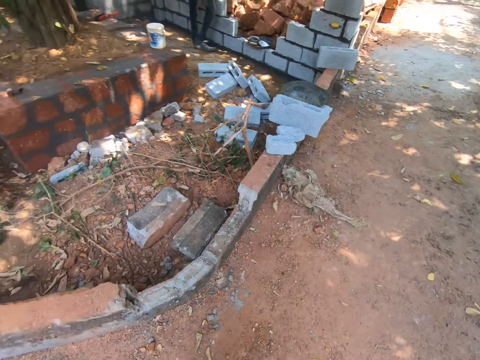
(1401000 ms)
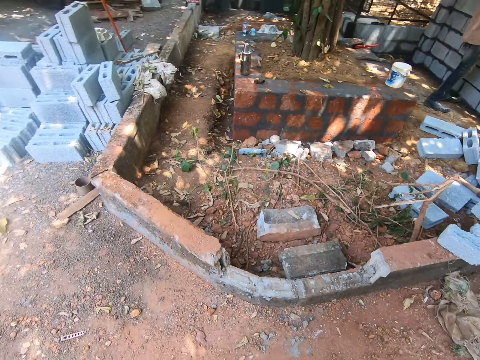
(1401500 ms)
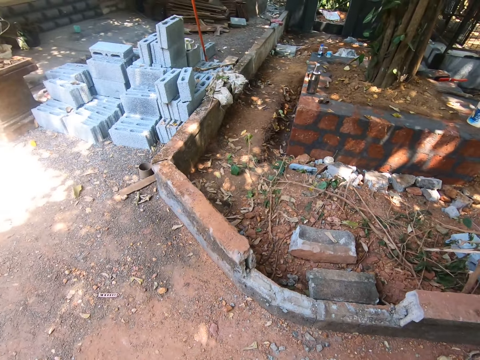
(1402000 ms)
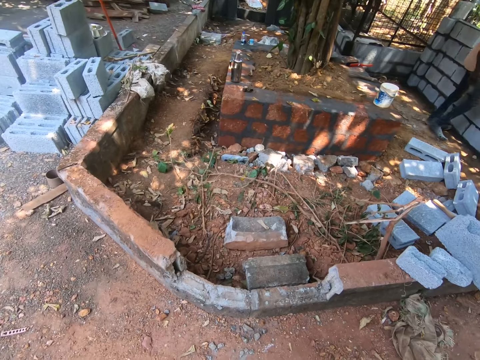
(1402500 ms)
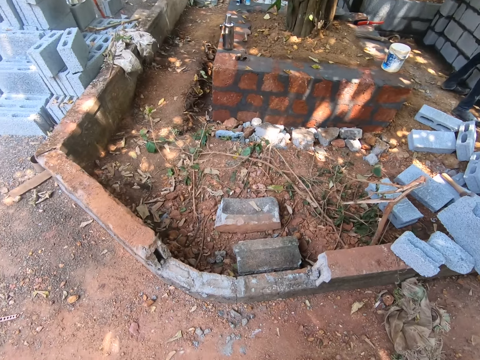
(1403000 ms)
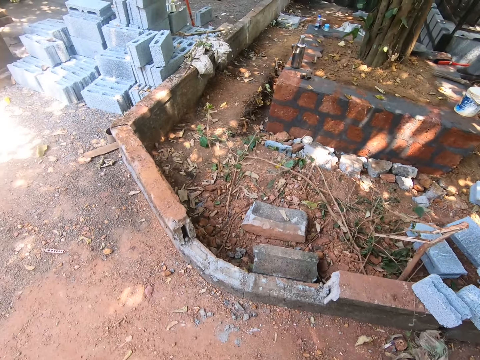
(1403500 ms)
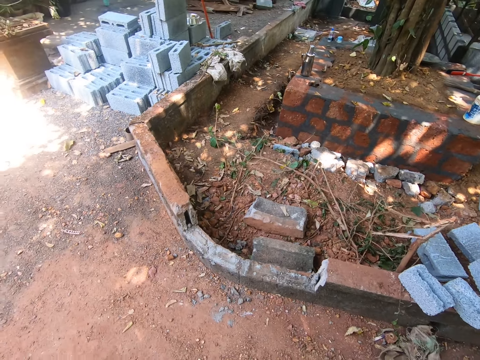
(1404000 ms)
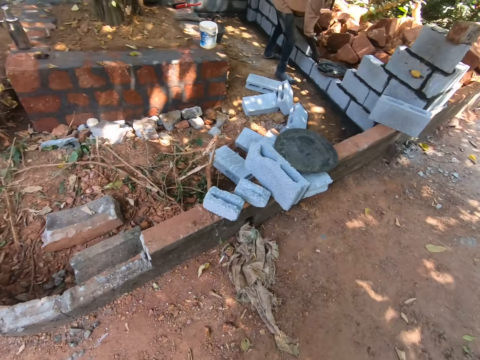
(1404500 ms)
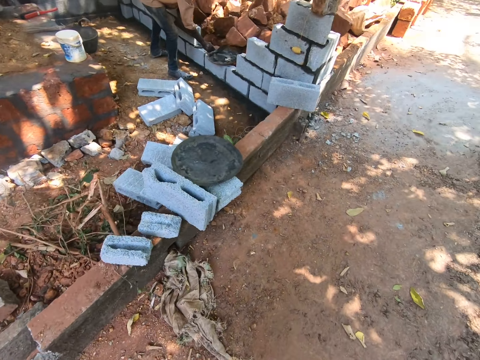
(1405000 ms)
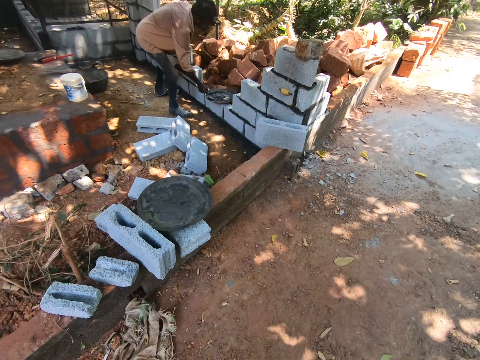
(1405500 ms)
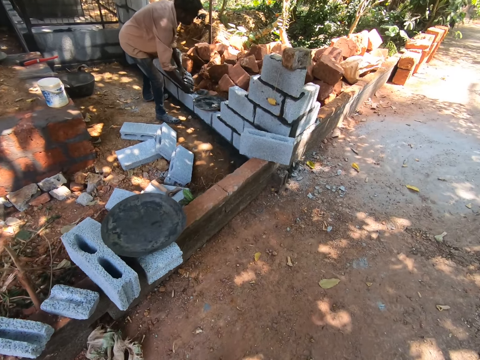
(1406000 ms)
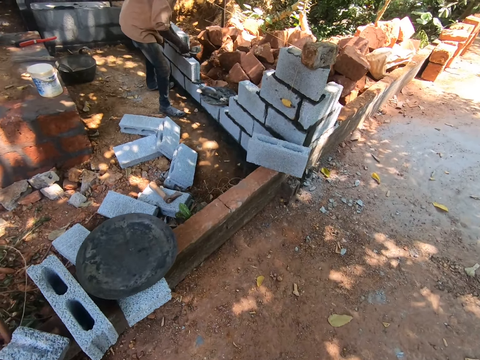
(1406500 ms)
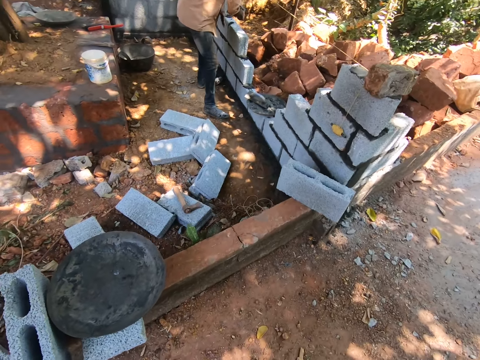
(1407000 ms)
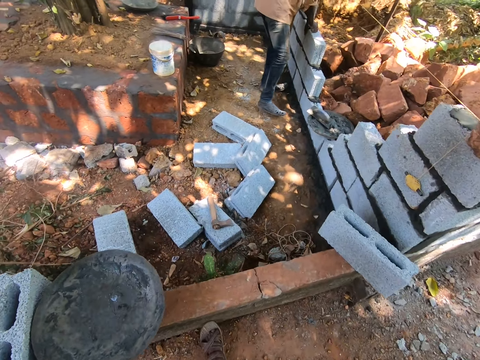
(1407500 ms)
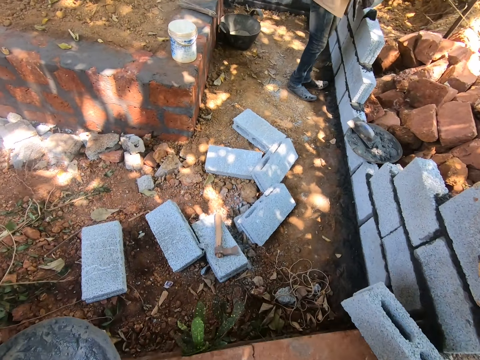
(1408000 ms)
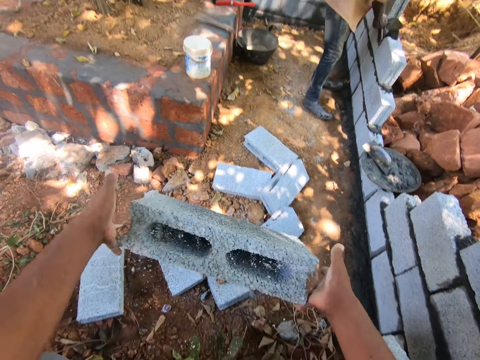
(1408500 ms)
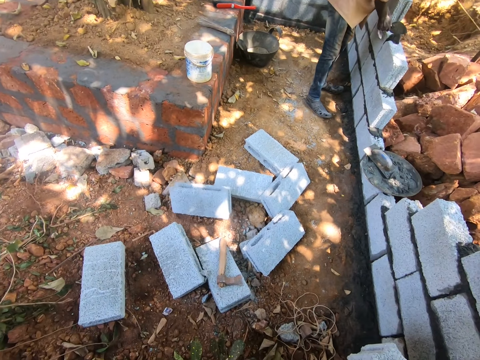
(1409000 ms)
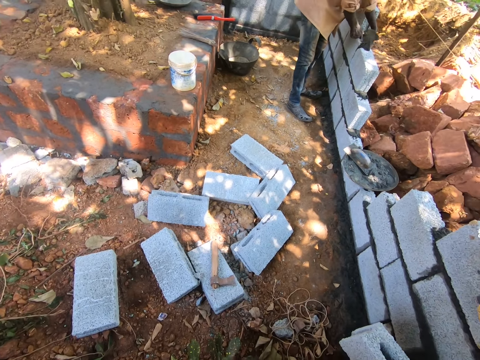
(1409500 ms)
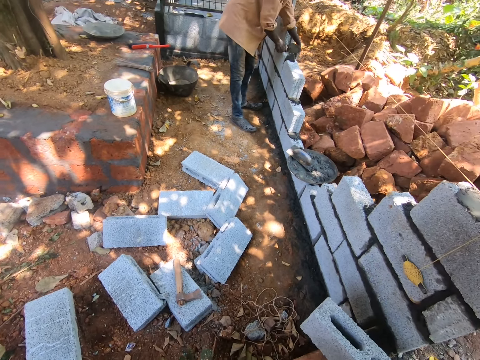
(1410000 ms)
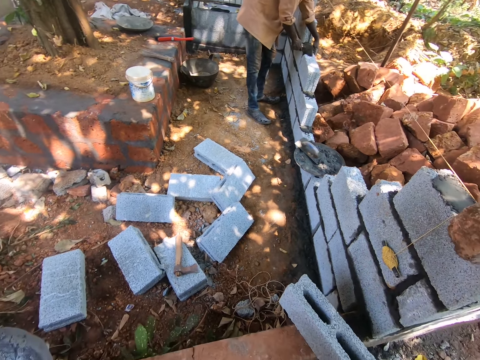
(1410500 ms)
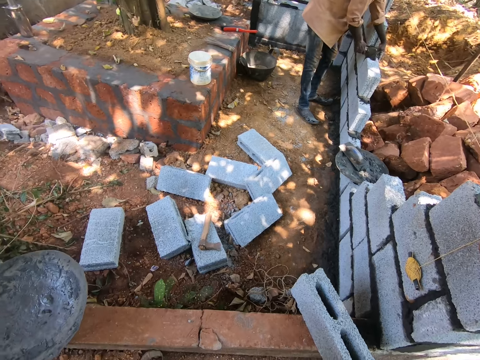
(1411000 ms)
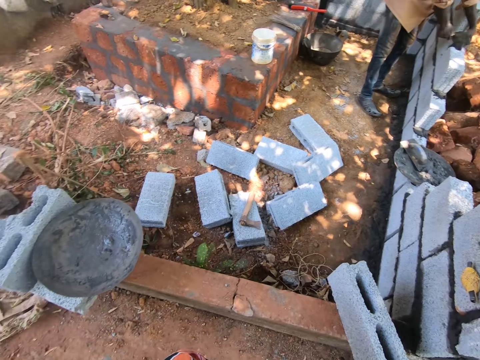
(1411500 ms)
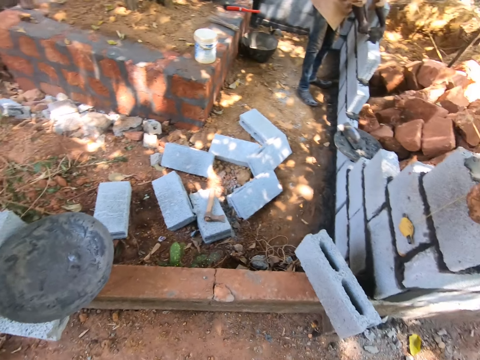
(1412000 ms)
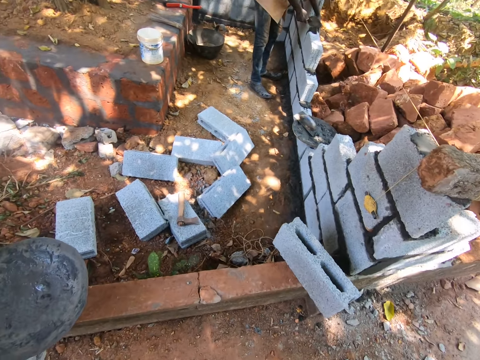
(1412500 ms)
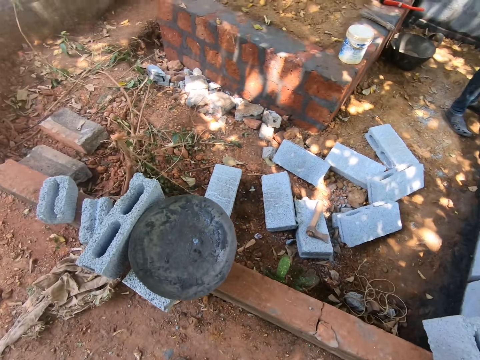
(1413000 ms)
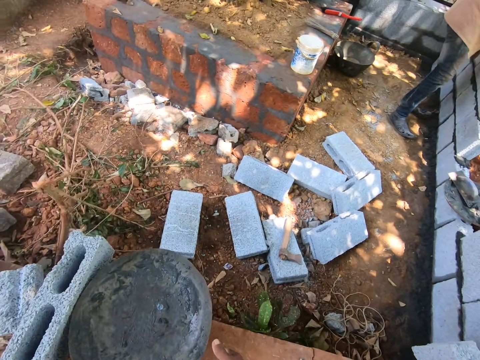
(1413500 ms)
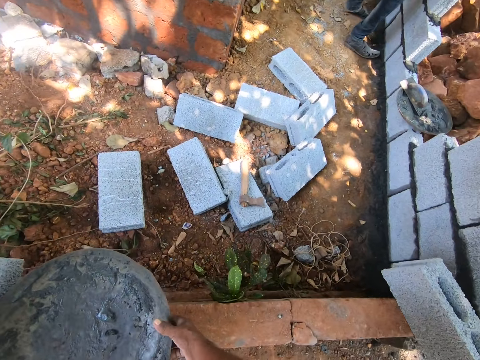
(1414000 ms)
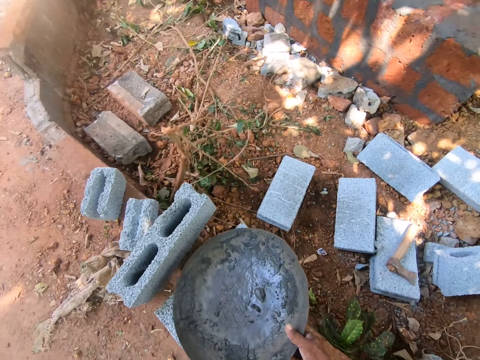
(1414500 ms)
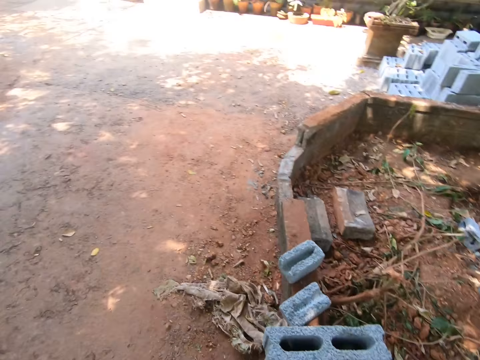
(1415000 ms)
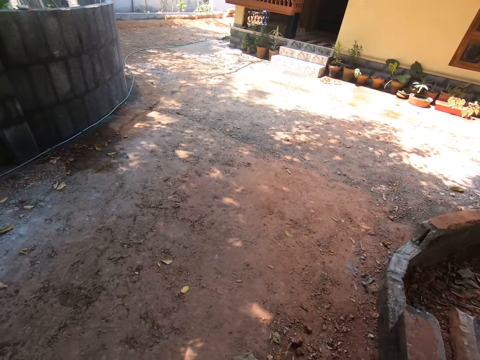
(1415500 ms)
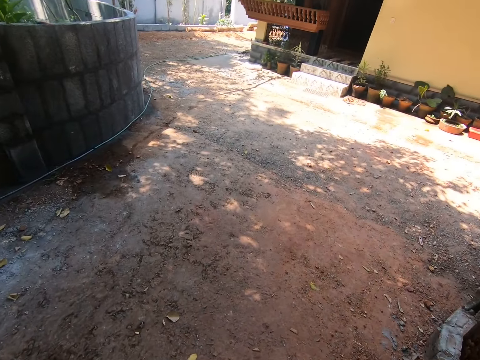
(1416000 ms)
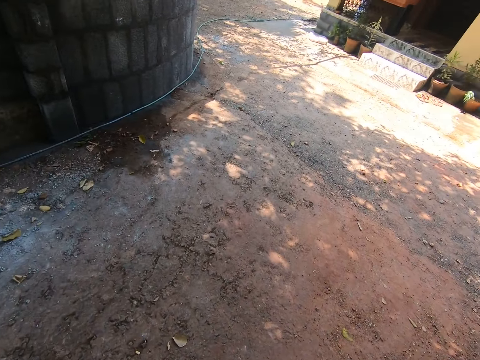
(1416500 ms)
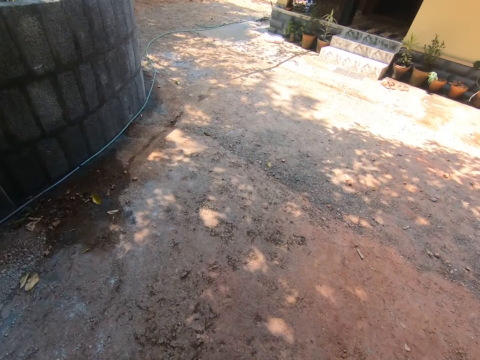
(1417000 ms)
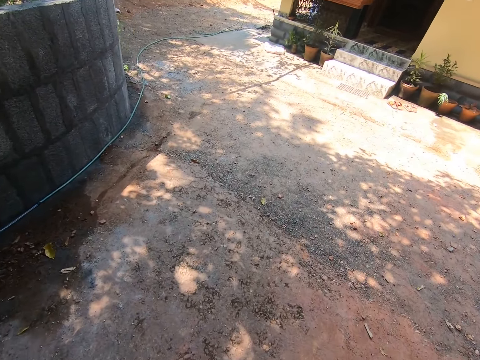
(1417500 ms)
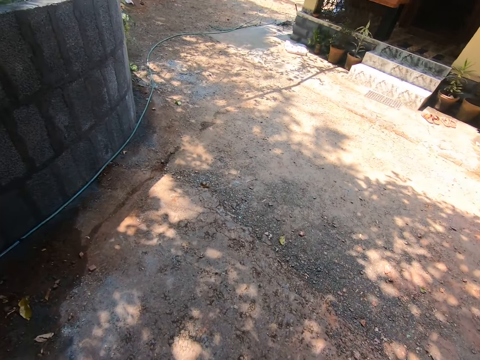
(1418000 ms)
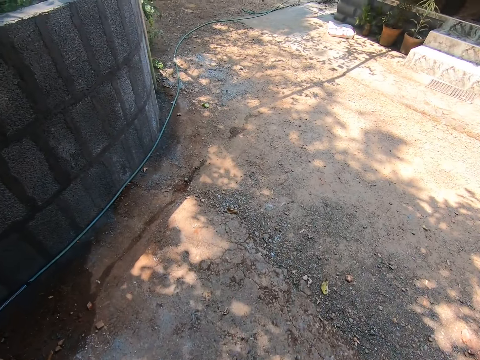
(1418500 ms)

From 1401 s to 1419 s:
The camera wearer turns around. He walks around. He throws the concrete block in his hands on the ground. He drops the concrete block on the ground. He turns around. He holds a metallic tray or head pan. He picks up the head pan from a fence with his right hand. He turns around. He walks around.

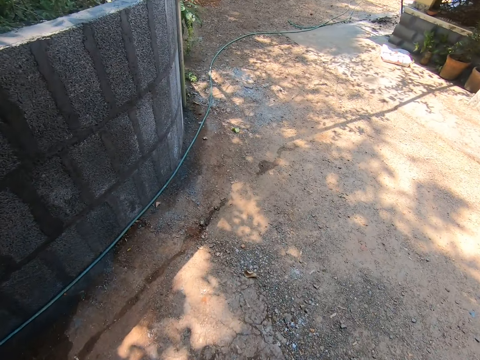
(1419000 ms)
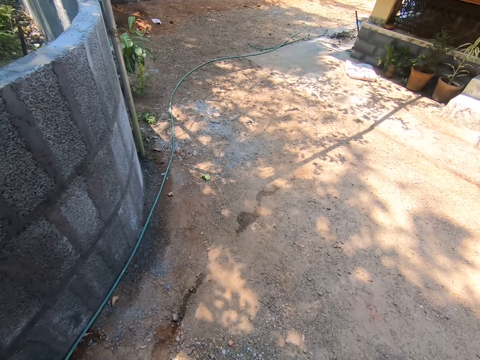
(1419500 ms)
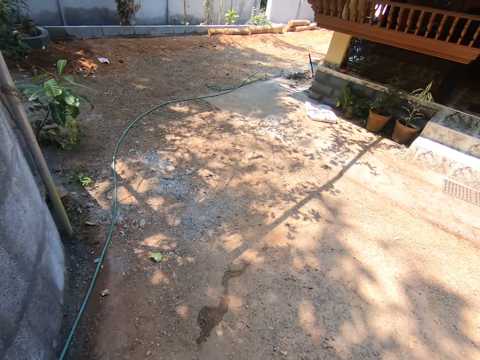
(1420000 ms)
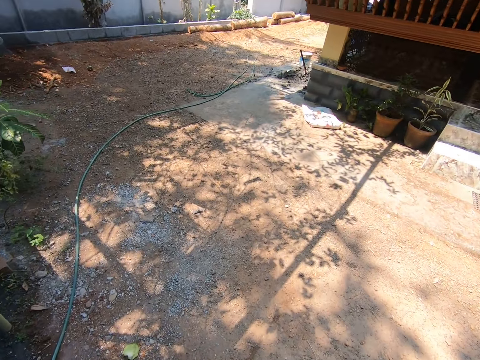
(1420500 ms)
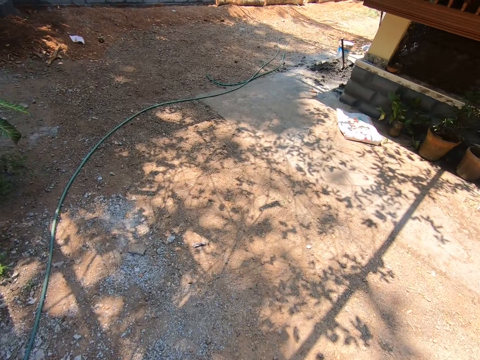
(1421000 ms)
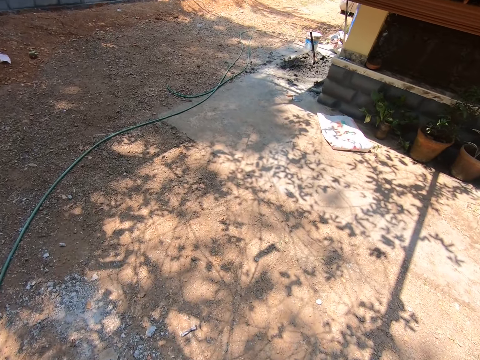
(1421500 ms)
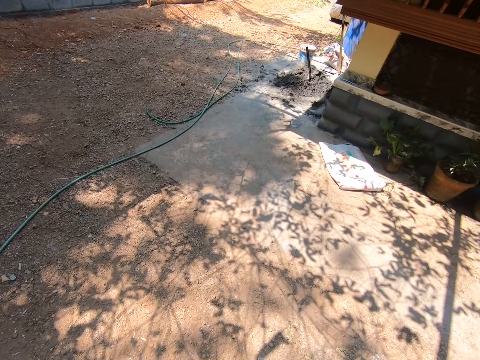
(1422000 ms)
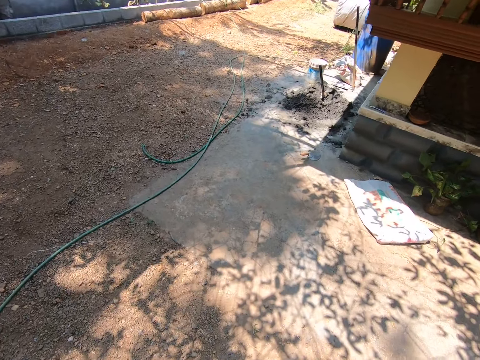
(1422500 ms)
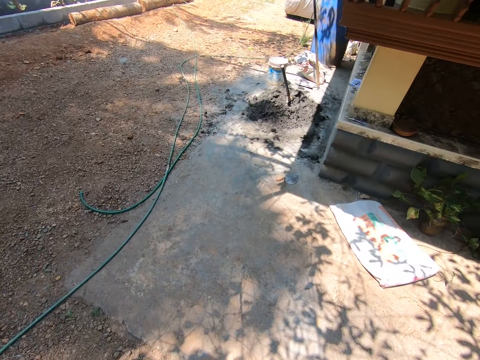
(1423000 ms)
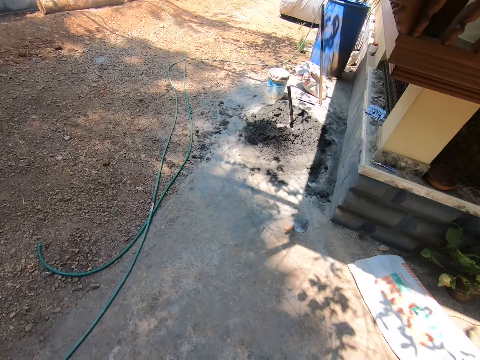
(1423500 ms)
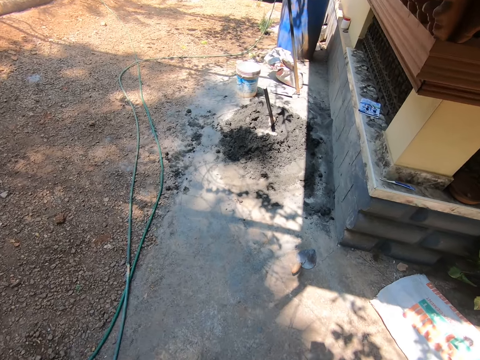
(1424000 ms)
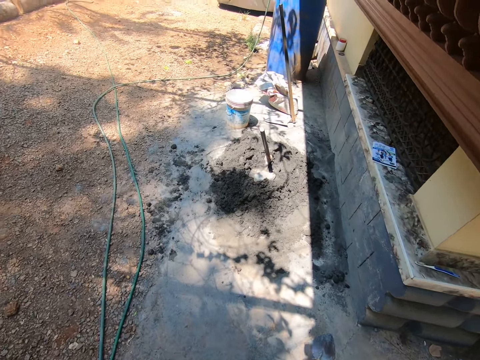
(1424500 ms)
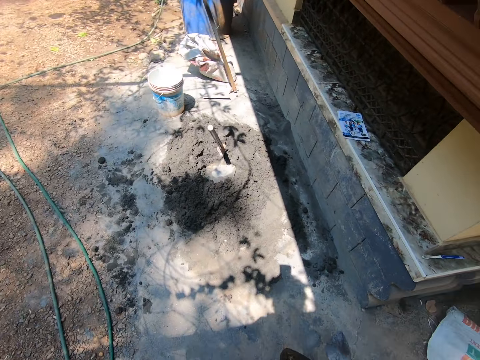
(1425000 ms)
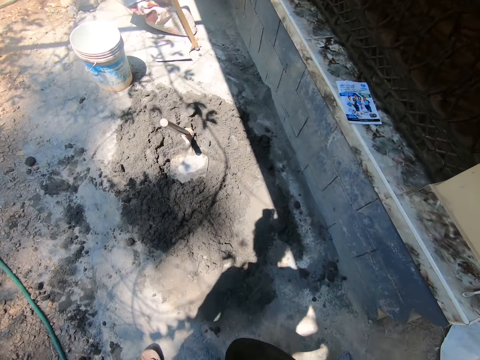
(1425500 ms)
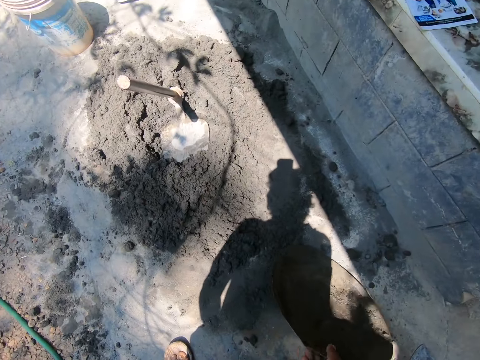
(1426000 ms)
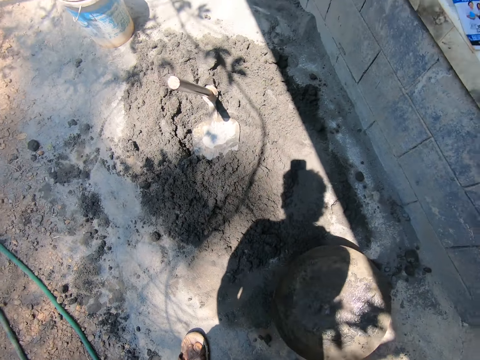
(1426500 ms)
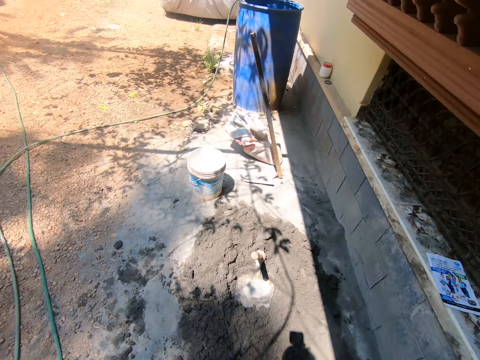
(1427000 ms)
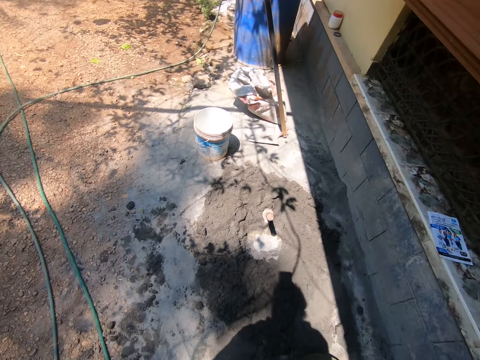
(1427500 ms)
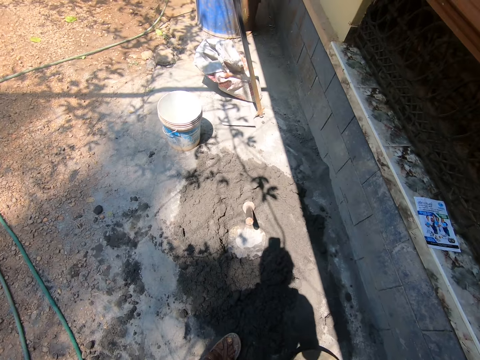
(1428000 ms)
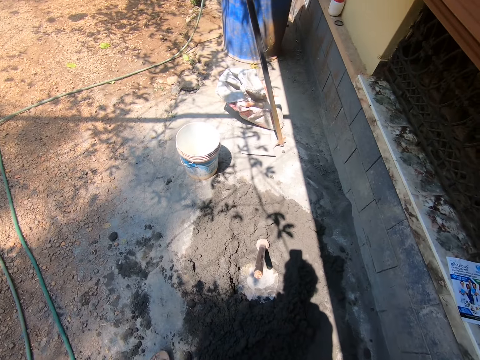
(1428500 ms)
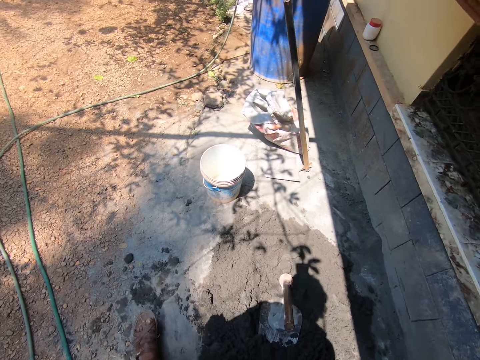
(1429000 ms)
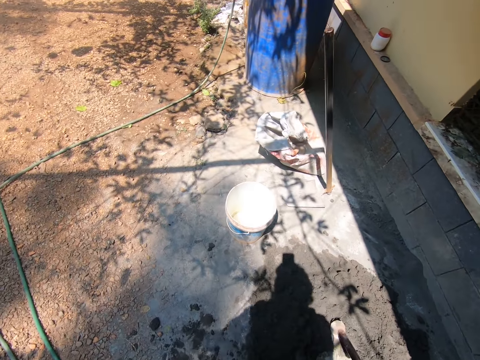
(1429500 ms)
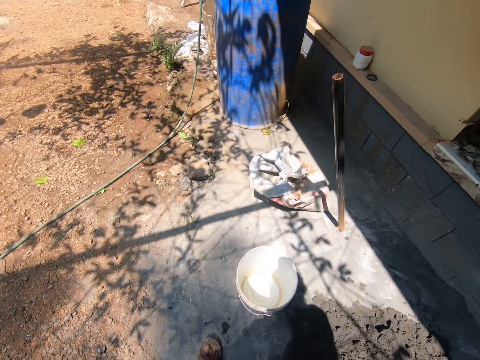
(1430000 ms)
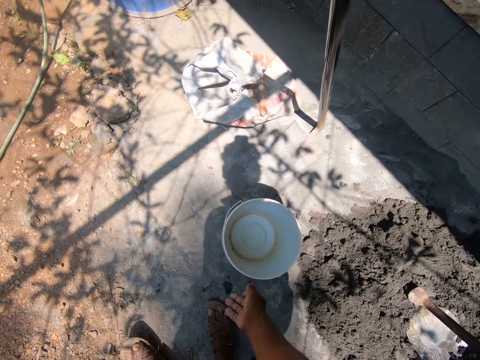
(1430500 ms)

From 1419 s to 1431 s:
The camera wearer drops the head pan in his right hand on the ground. He puts the metallic tray on the ground. He walks around.
